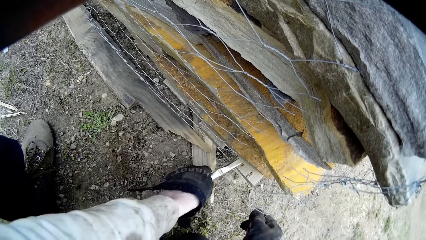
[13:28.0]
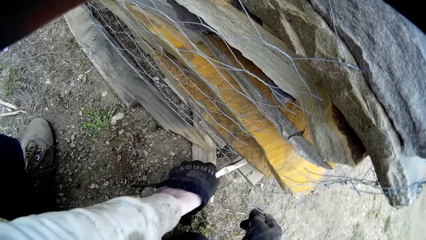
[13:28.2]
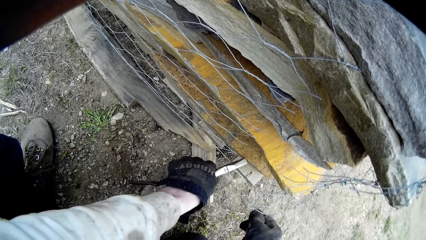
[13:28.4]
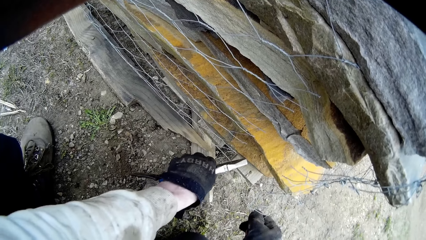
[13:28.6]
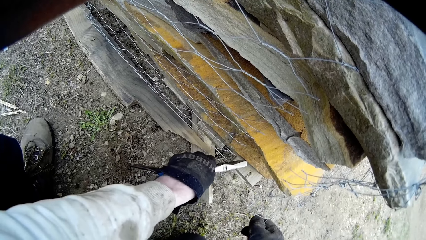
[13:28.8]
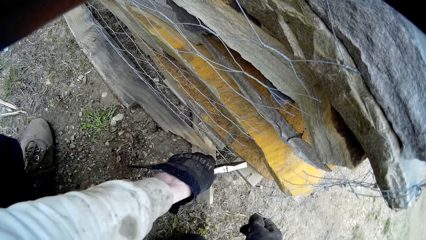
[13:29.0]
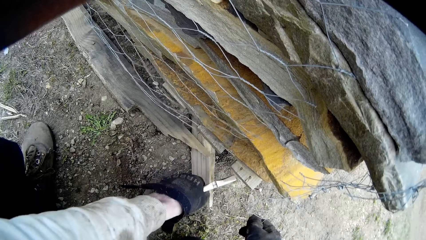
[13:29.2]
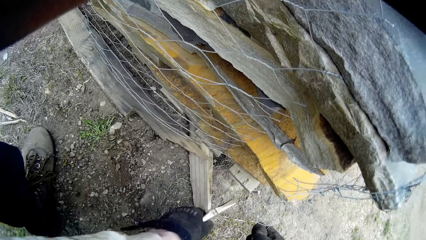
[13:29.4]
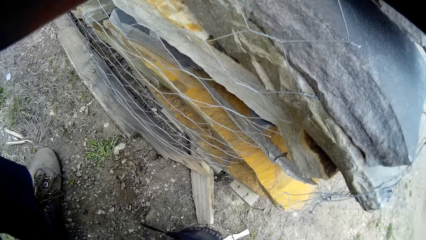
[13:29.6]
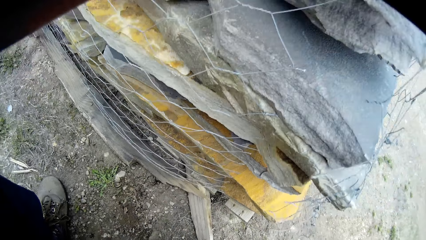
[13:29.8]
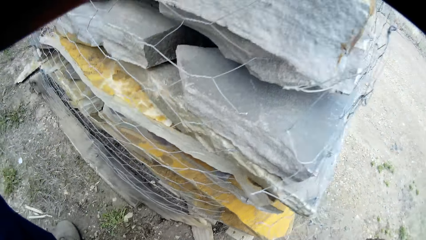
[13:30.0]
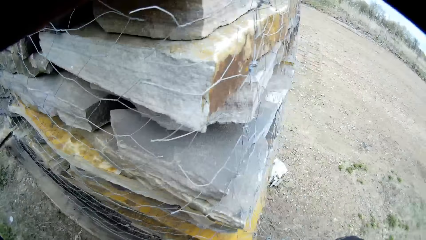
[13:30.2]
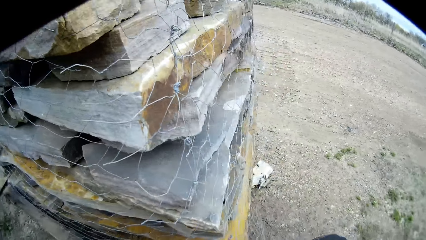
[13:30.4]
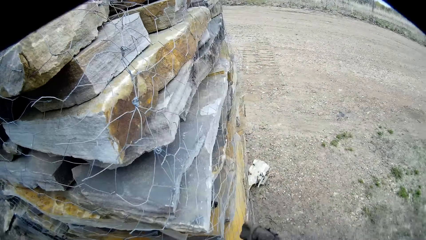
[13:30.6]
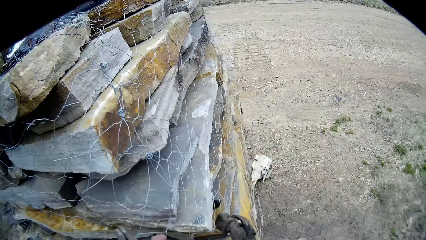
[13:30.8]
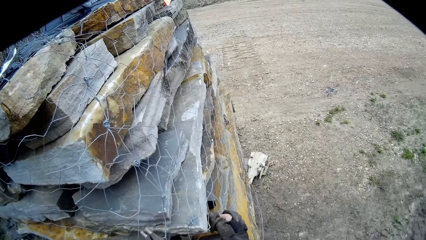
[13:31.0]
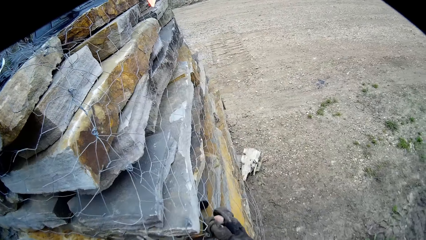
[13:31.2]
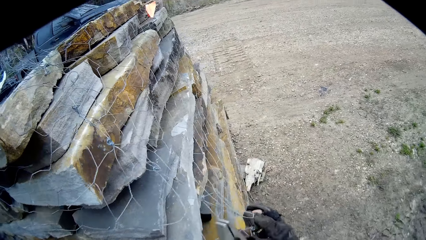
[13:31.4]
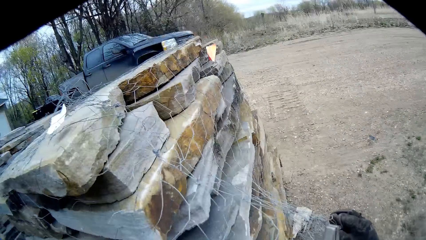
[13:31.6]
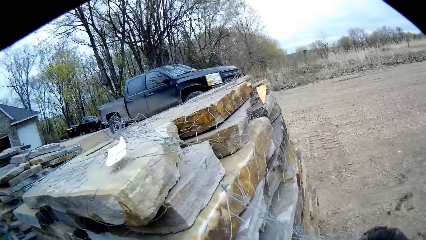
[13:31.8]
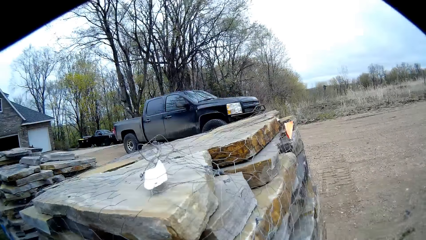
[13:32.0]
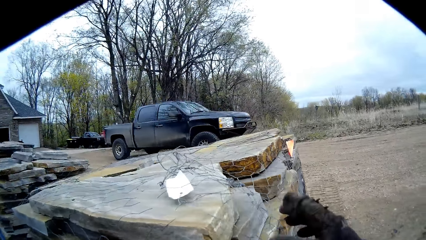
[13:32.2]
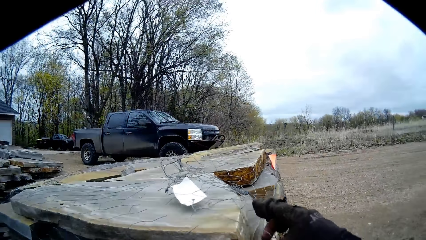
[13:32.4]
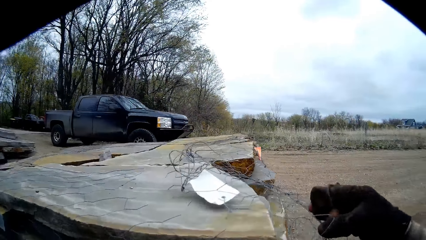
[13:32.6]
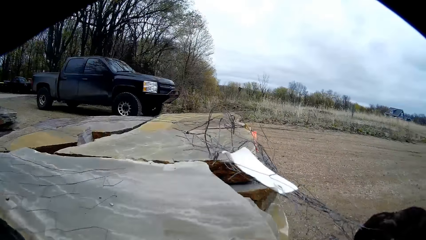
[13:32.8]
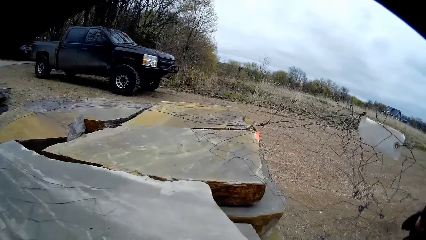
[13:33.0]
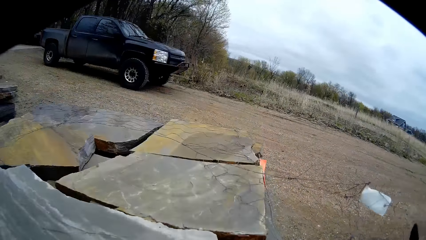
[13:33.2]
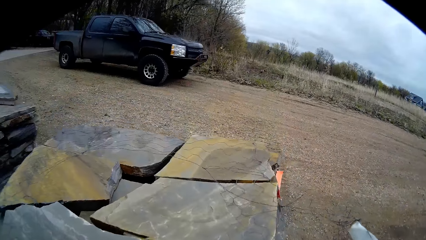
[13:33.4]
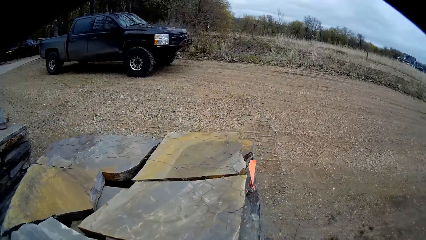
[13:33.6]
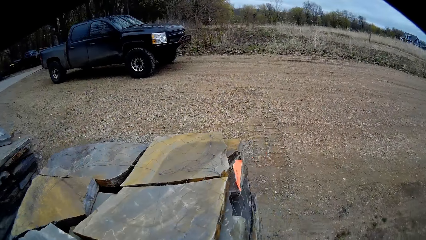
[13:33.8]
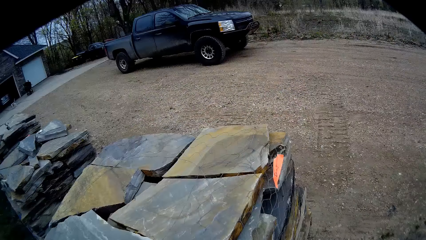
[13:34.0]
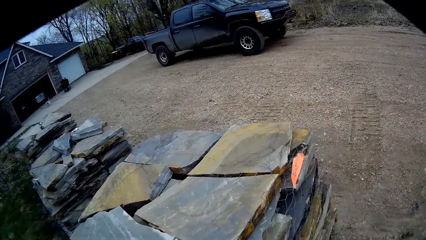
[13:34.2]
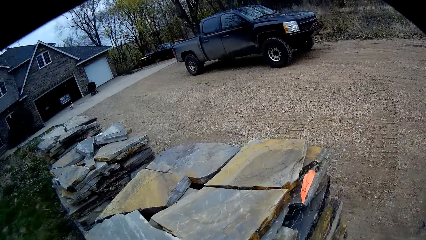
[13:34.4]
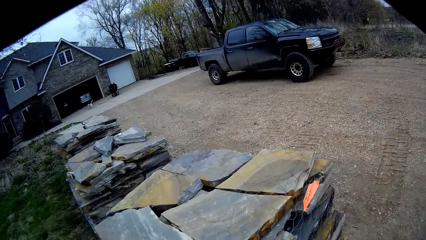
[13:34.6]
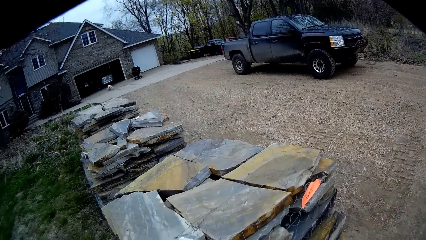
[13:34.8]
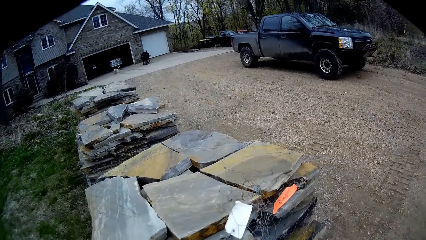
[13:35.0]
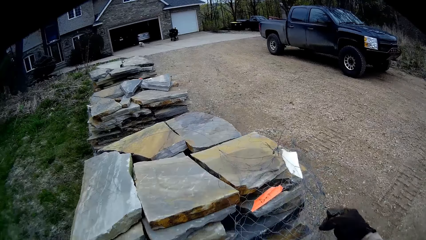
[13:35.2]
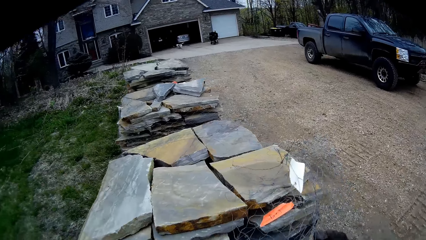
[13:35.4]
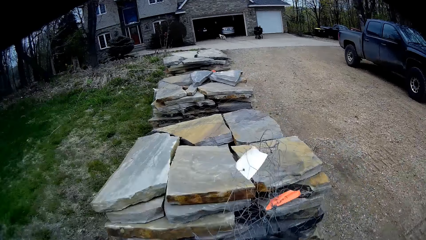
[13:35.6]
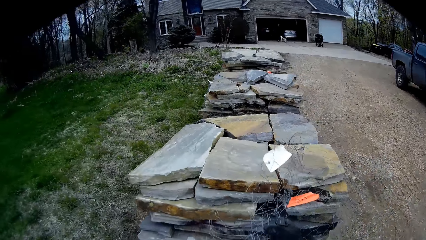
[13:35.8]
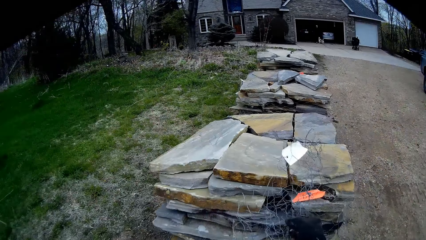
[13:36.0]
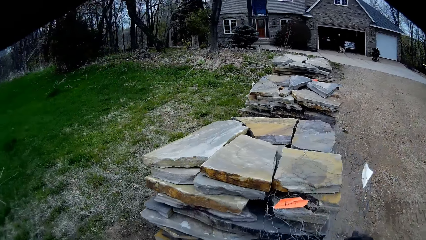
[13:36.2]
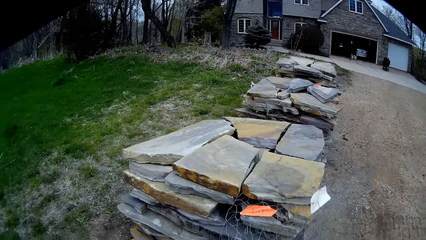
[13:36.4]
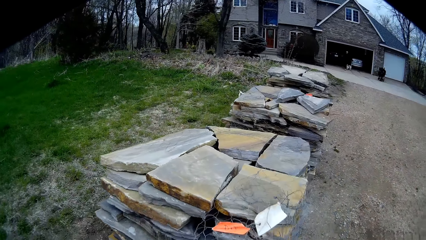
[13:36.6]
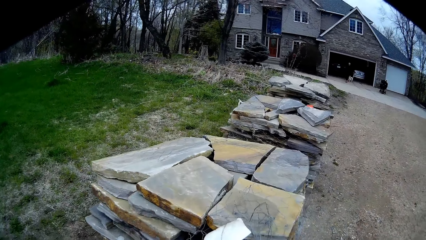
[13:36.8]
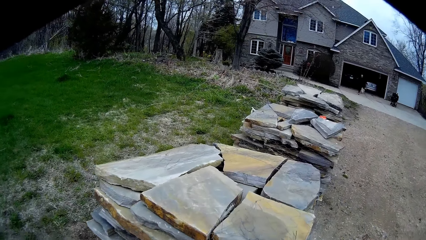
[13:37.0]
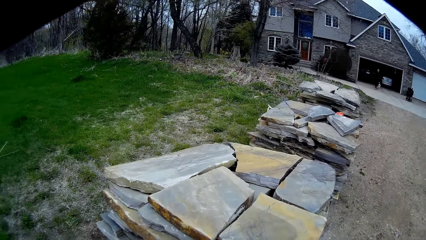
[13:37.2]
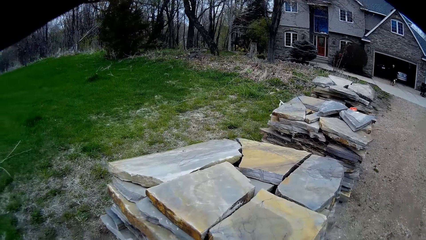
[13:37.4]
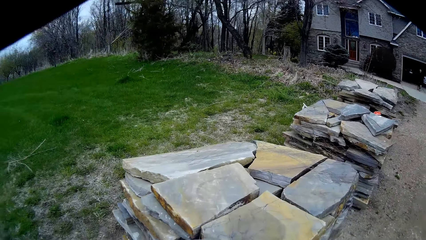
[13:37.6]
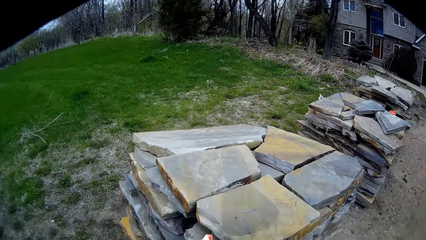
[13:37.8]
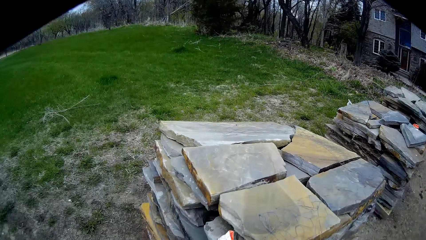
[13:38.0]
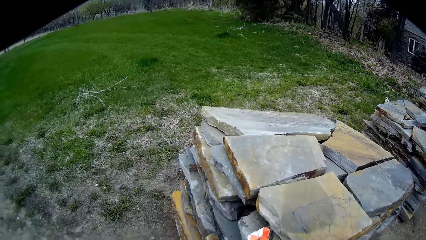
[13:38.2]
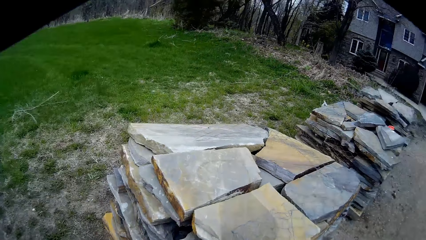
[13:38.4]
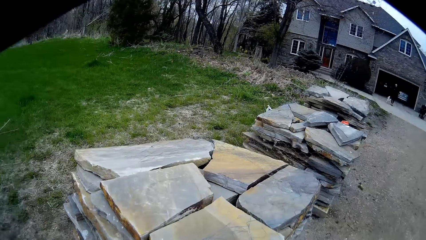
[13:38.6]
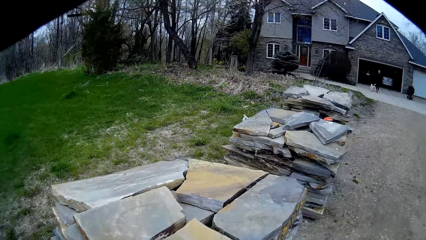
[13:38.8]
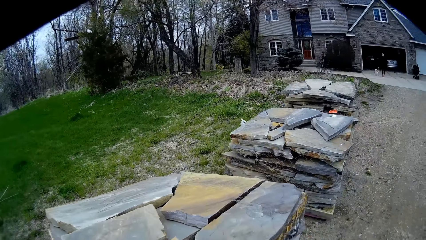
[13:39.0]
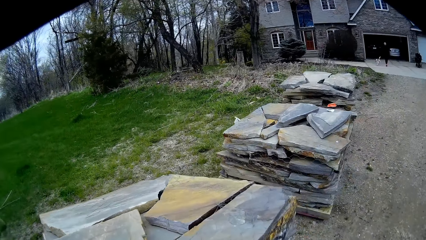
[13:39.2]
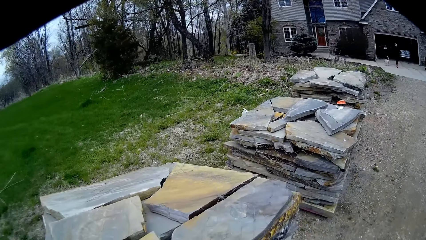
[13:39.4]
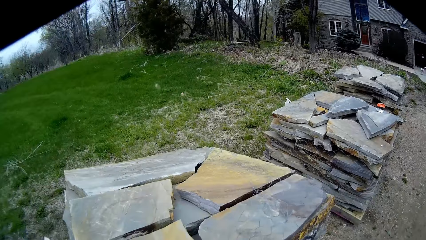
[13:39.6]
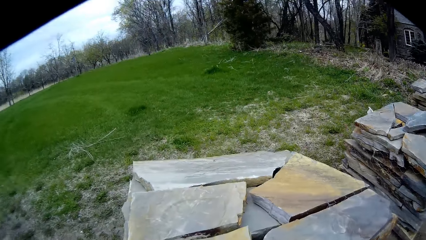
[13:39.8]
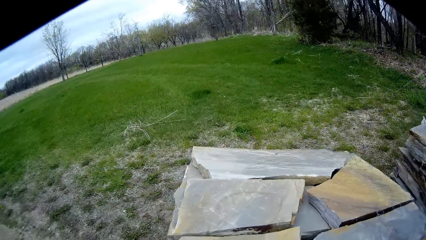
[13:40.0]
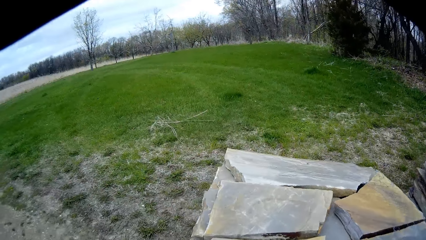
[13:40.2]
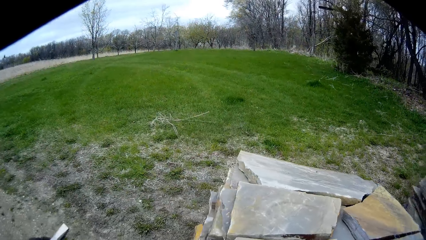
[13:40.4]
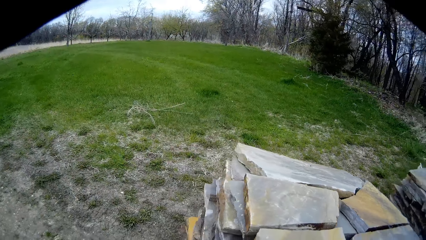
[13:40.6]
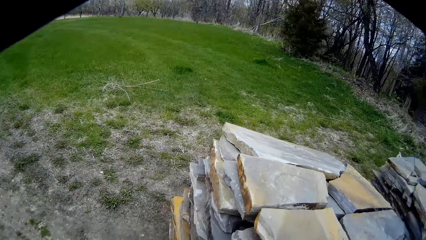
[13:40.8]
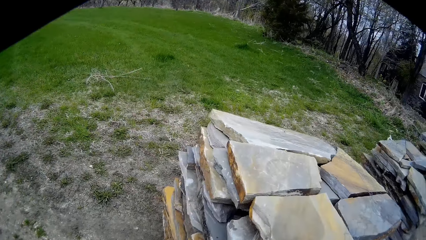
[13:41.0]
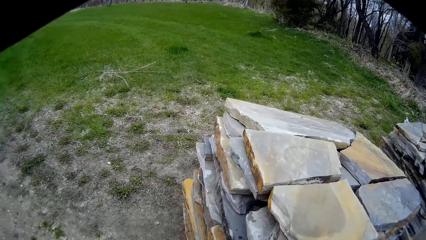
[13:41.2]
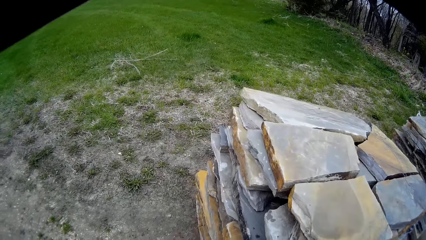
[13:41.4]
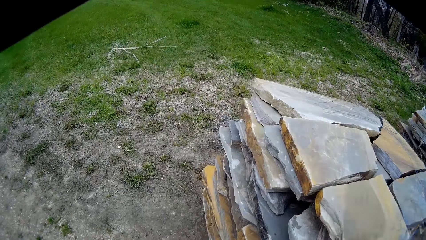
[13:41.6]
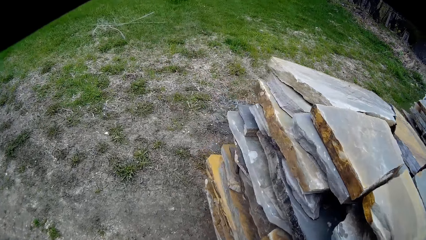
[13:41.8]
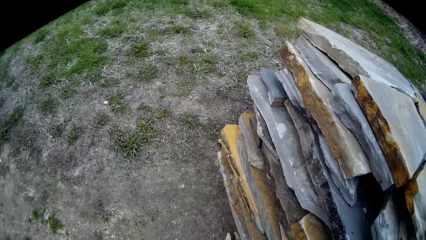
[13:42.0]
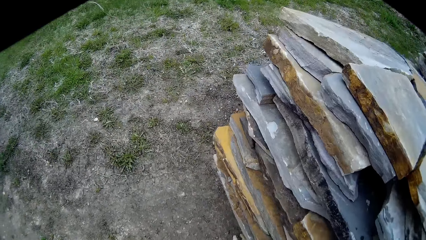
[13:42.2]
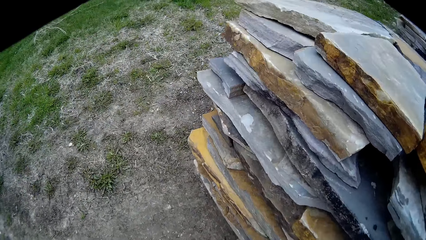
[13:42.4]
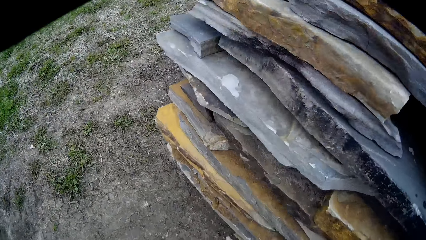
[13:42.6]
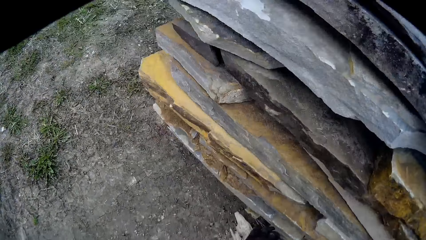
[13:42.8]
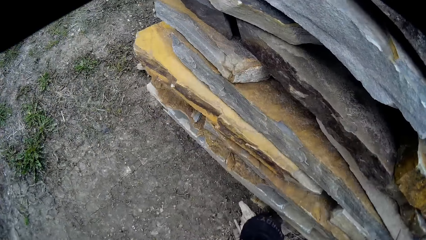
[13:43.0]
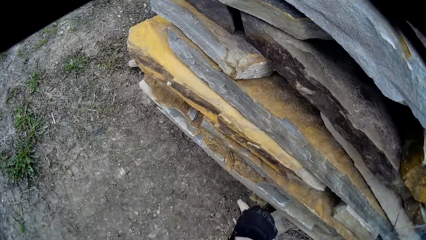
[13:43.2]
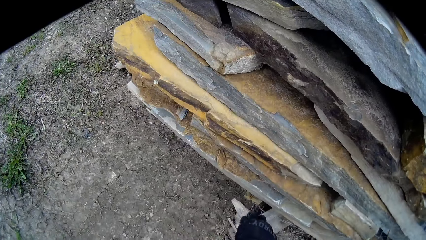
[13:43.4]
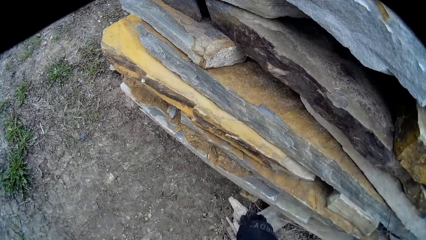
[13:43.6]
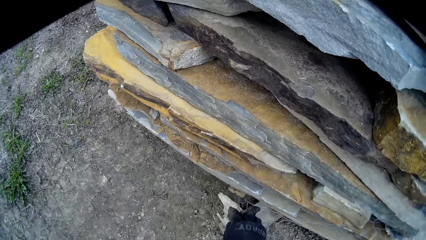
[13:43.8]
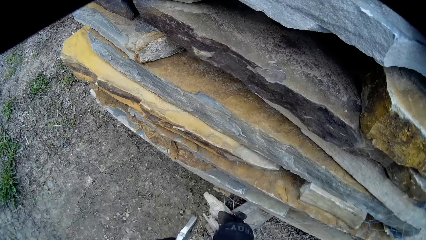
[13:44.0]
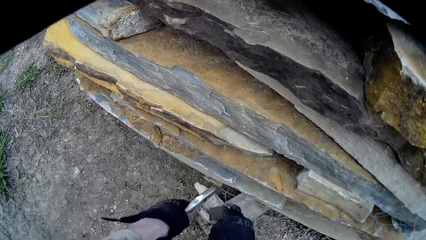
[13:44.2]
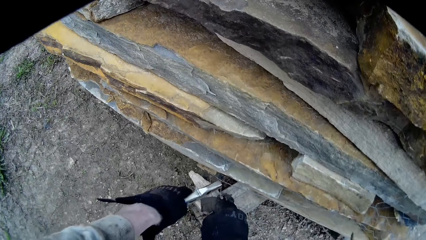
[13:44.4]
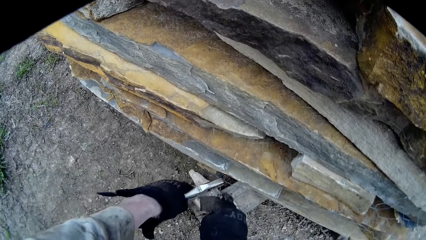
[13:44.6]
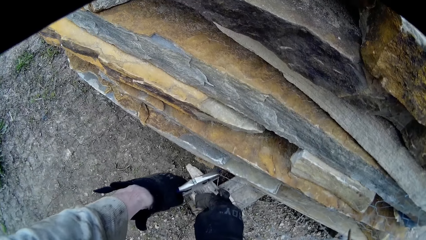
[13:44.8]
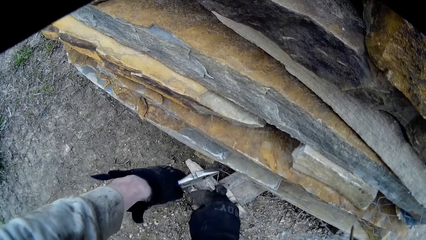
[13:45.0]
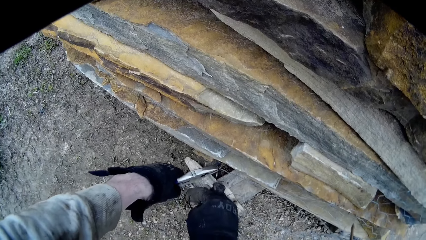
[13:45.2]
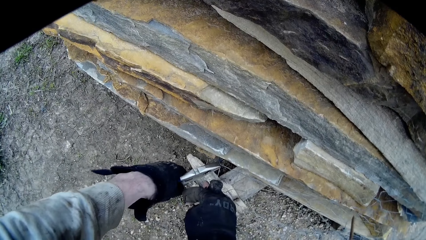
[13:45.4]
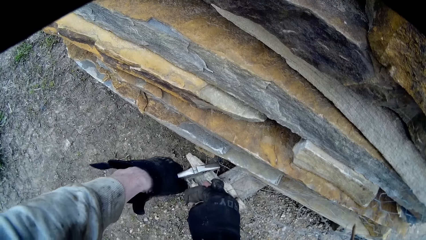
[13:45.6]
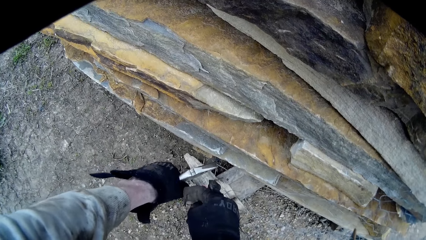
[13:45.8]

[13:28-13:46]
The camera wearer removes the wire mesh on the stack of concrete slab with his right hand. He cuts the wire mesh on the stack of concrete slab with the wire cutter in his left hand.
